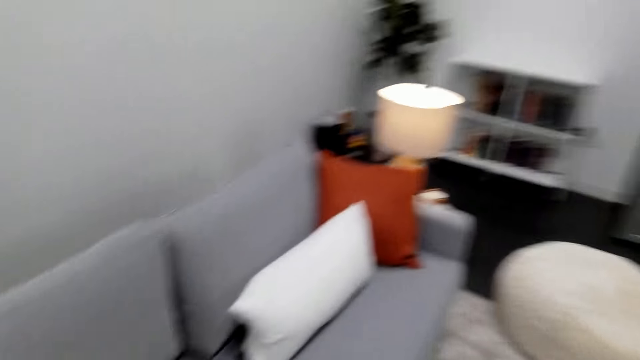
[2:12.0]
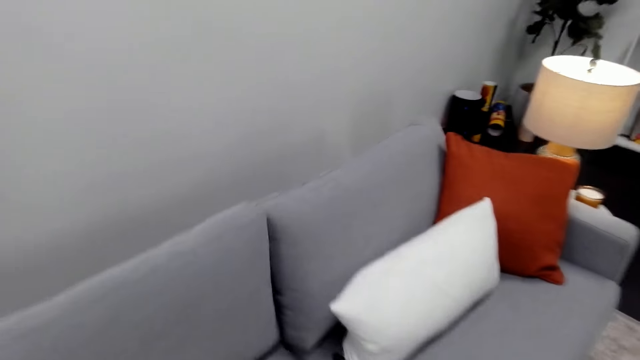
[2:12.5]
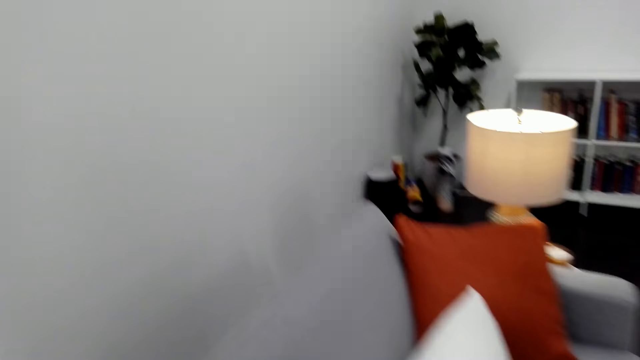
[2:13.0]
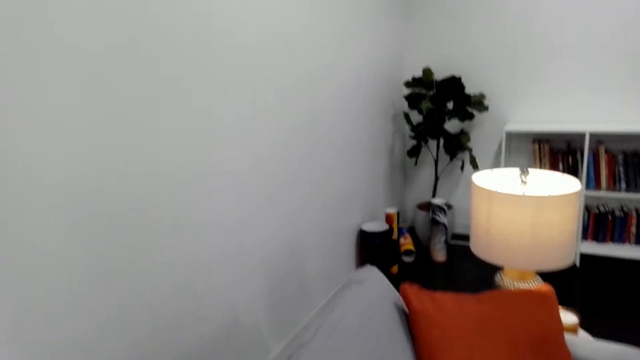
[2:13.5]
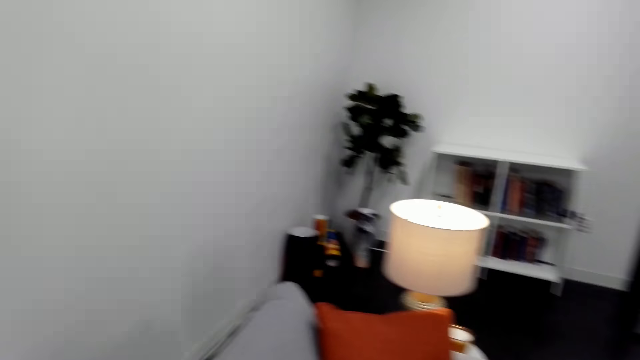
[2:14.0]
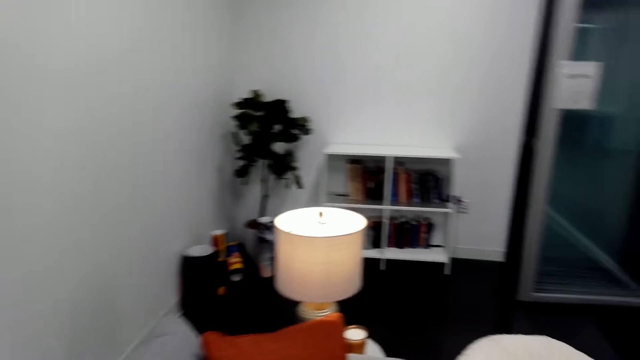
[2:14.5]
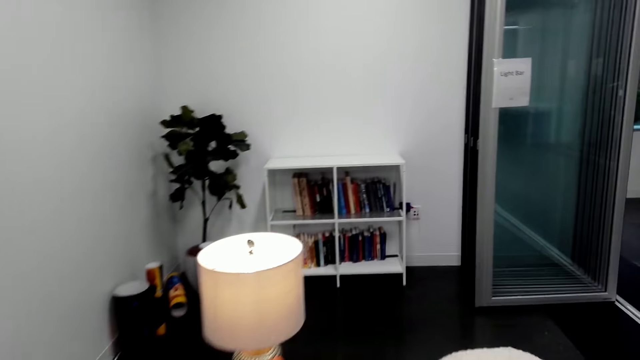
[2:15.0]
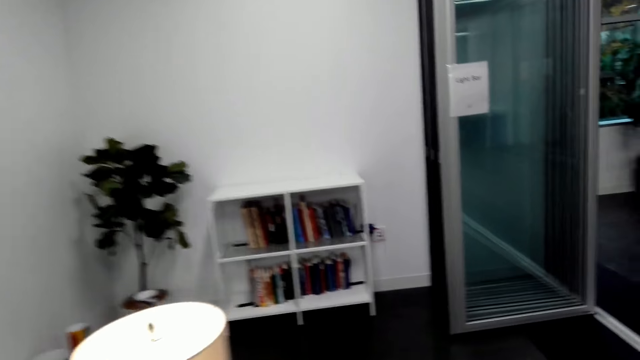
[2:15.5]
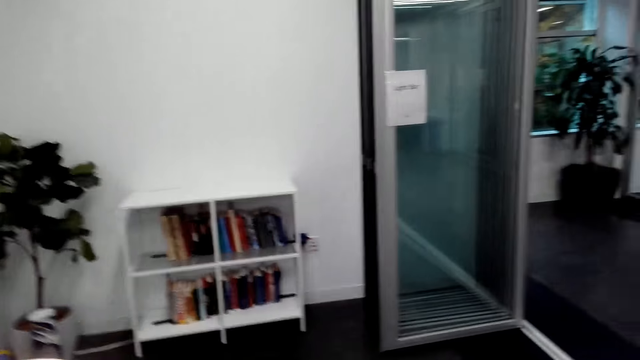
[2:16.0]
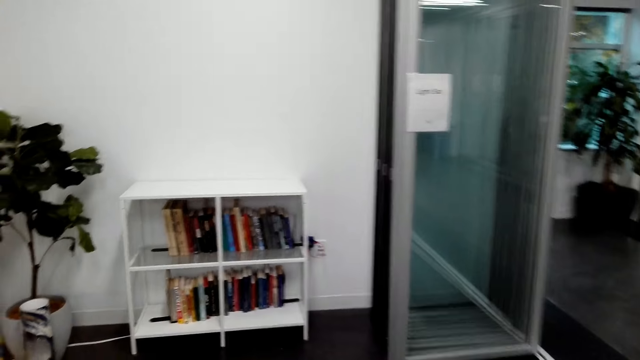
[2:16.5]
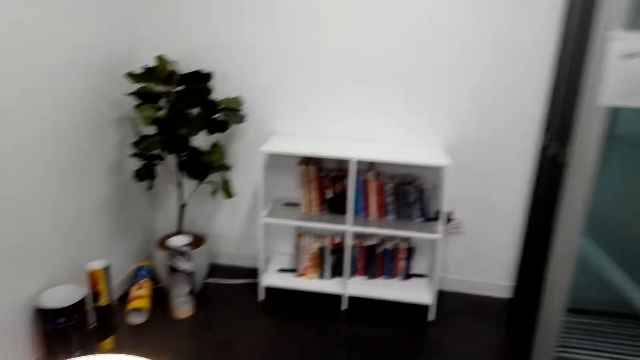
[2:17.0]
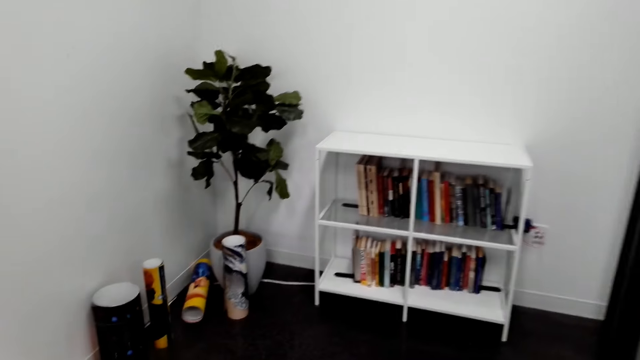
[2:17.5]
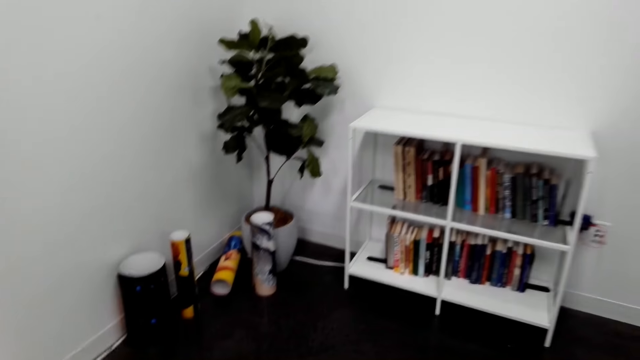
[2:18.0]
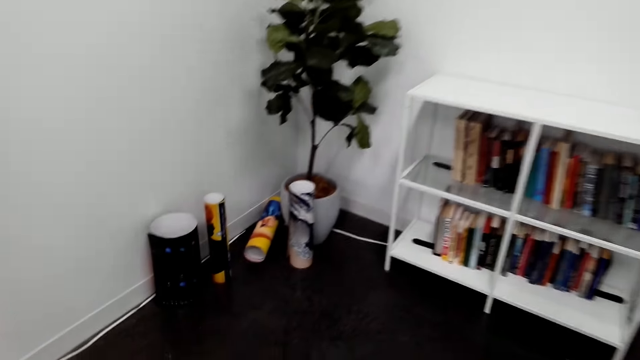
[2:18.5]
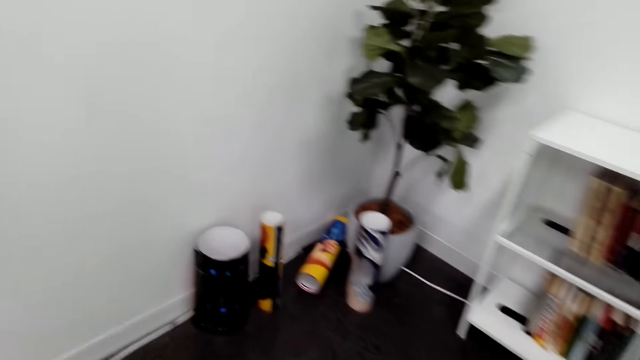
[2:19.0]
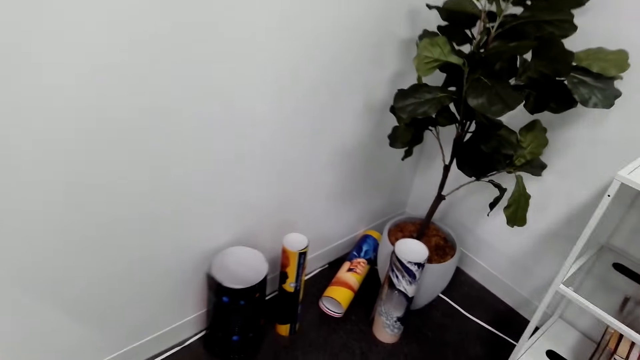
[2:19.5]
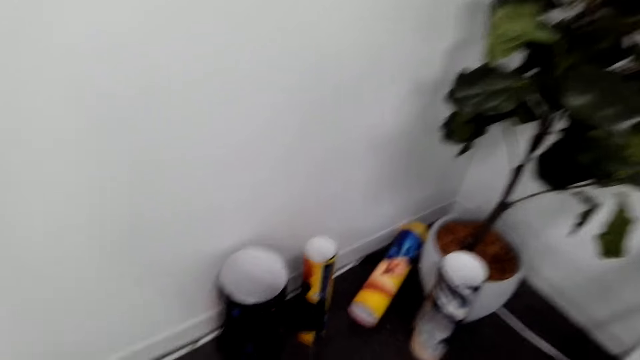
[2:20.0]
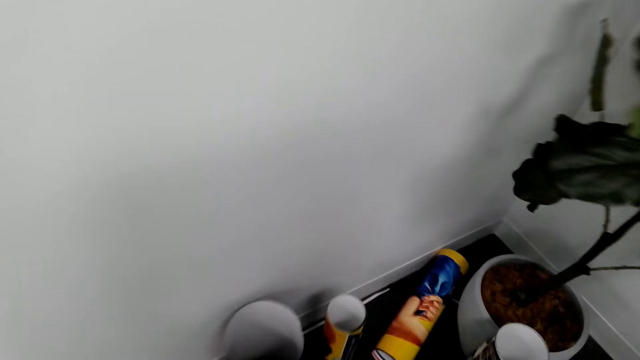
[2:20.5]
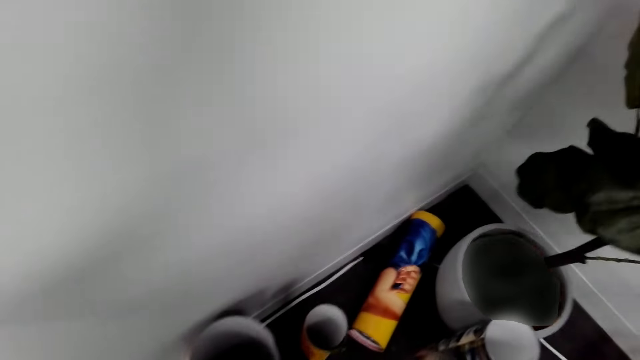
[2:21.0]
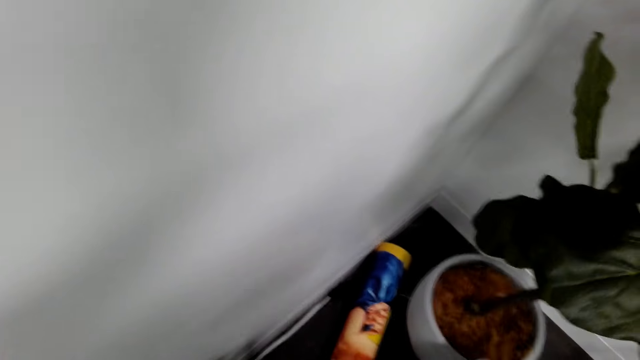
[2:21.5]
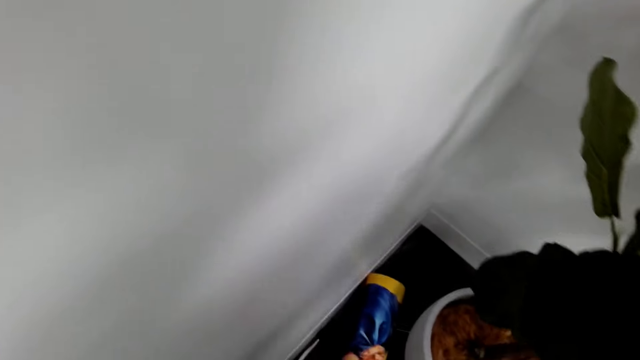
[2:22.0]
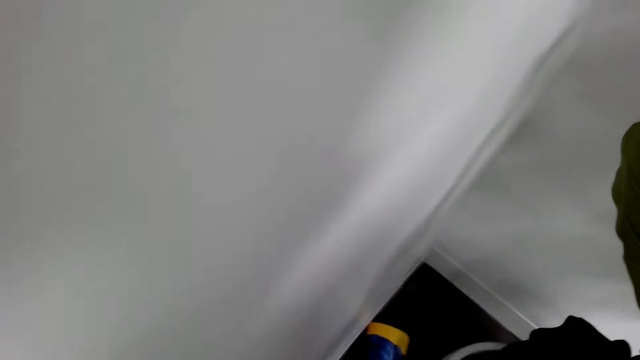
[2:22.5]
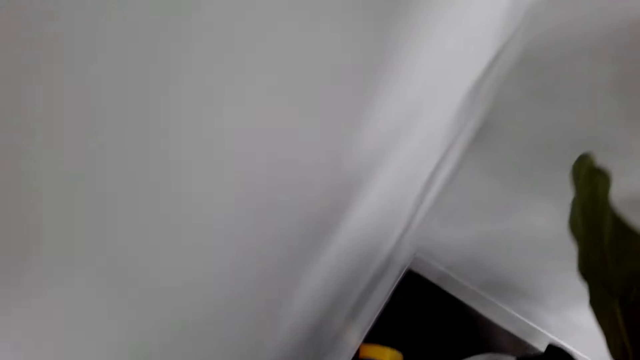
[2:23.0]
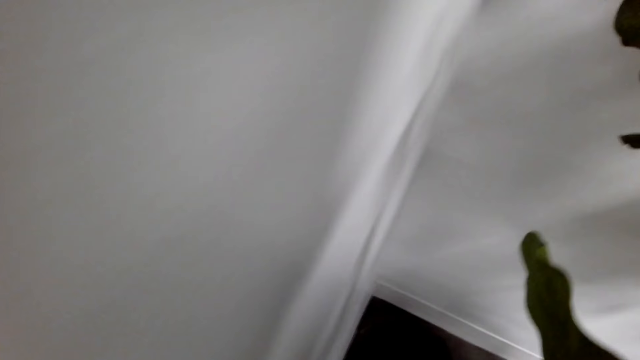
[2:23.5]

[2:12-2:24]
The camera wearer walks towards the book shelves.

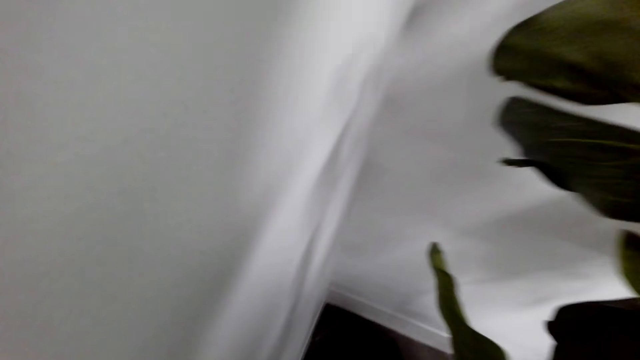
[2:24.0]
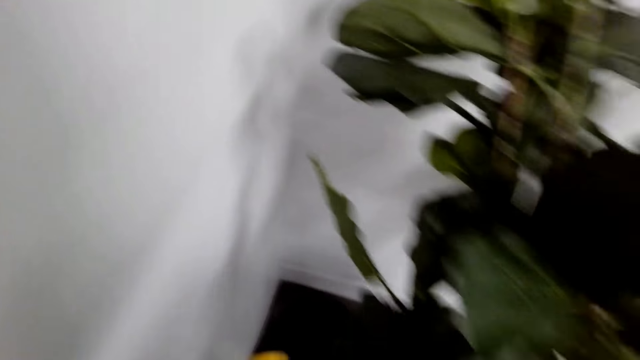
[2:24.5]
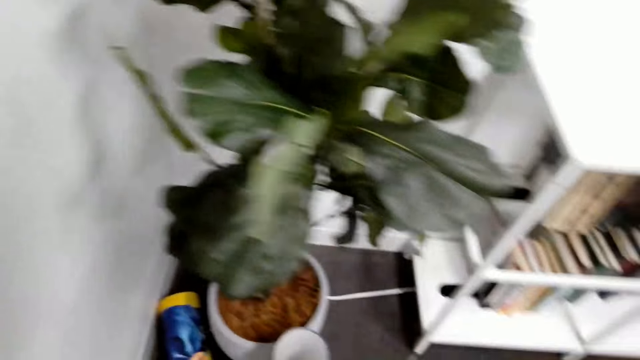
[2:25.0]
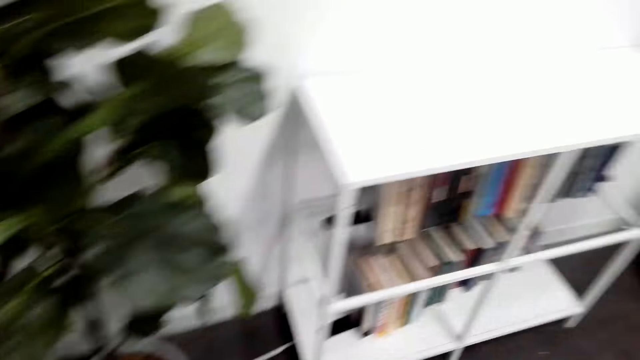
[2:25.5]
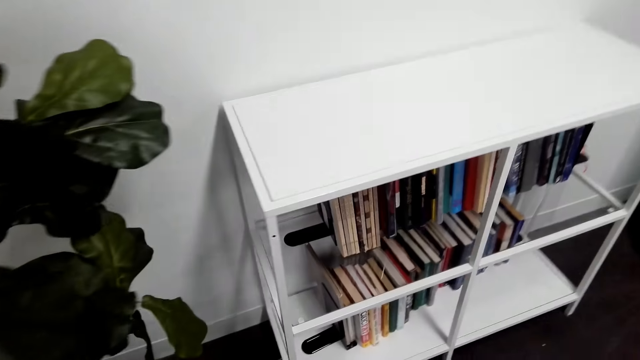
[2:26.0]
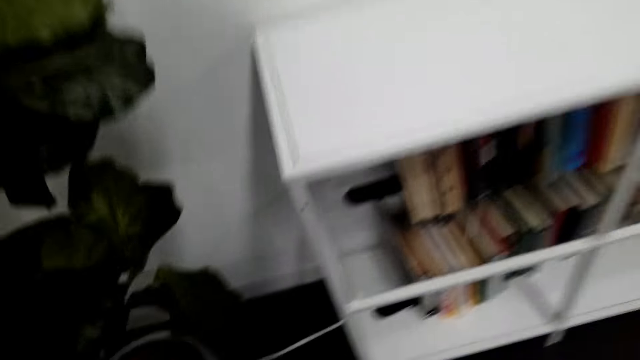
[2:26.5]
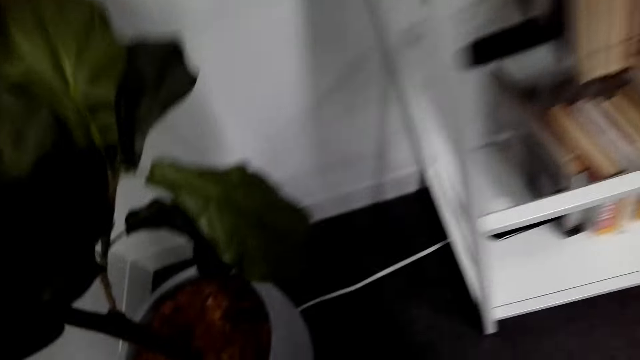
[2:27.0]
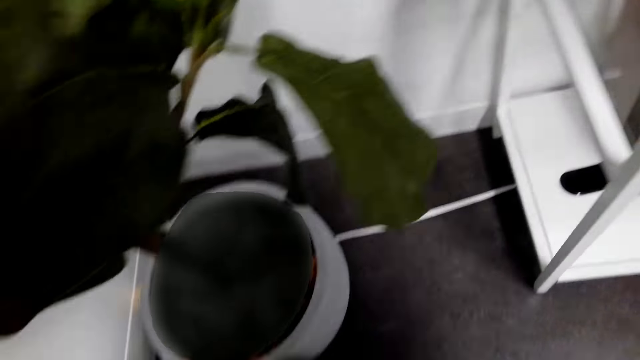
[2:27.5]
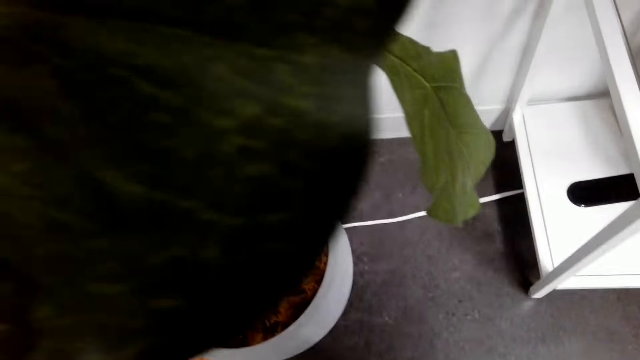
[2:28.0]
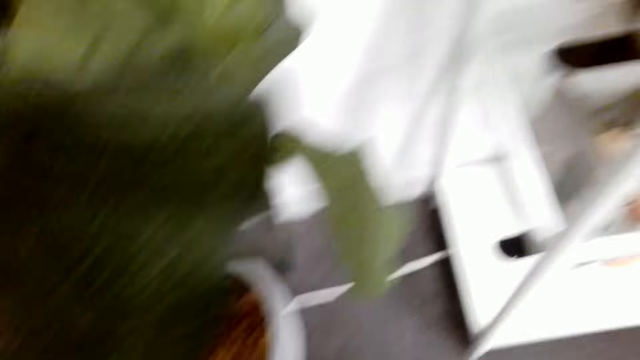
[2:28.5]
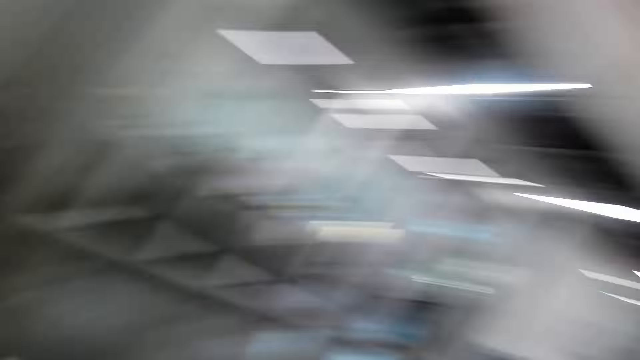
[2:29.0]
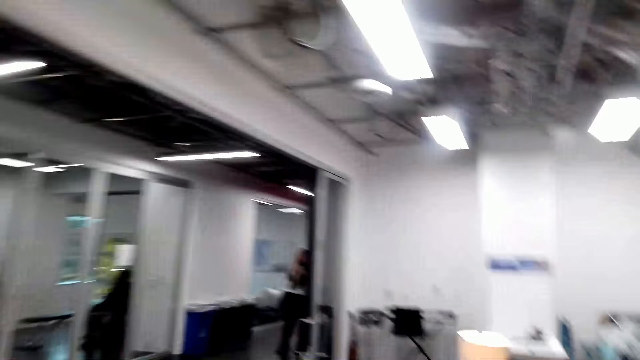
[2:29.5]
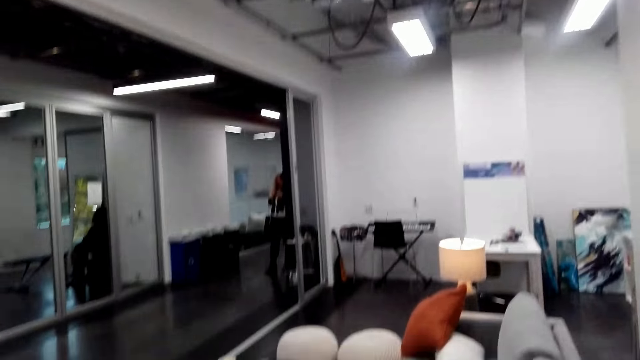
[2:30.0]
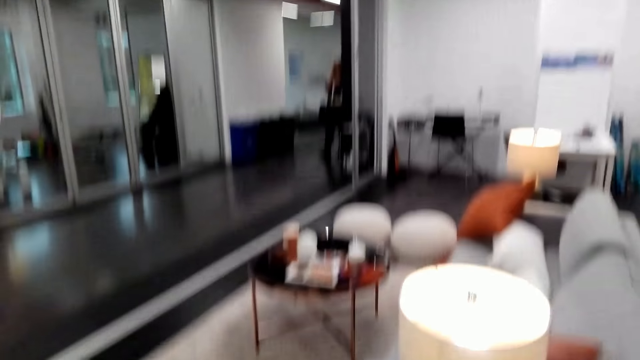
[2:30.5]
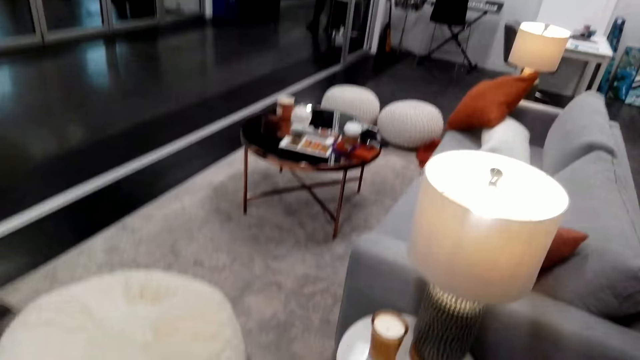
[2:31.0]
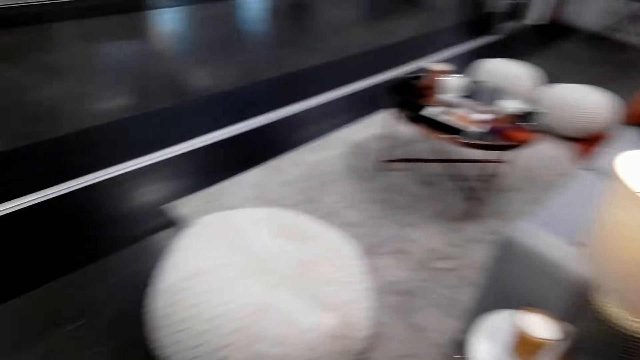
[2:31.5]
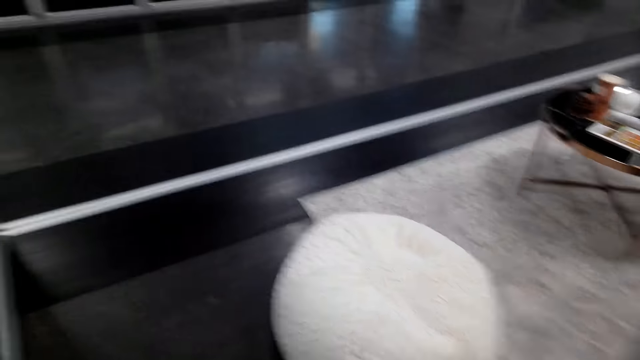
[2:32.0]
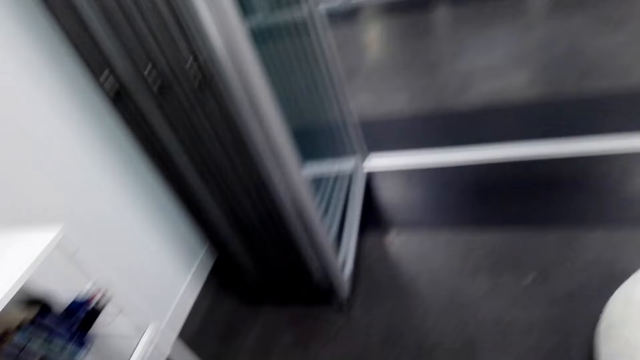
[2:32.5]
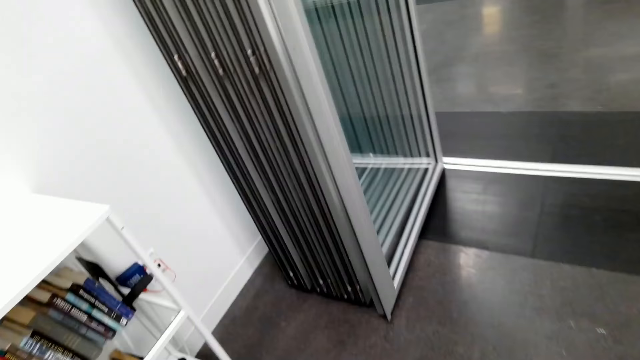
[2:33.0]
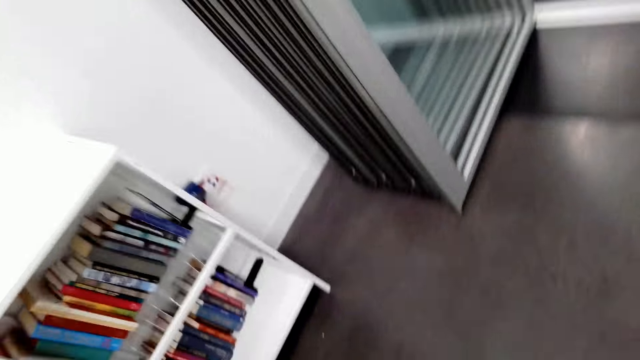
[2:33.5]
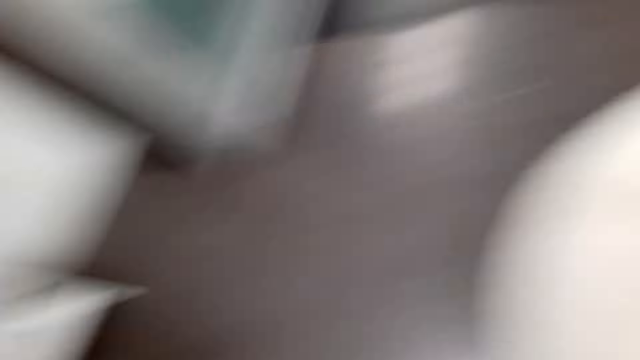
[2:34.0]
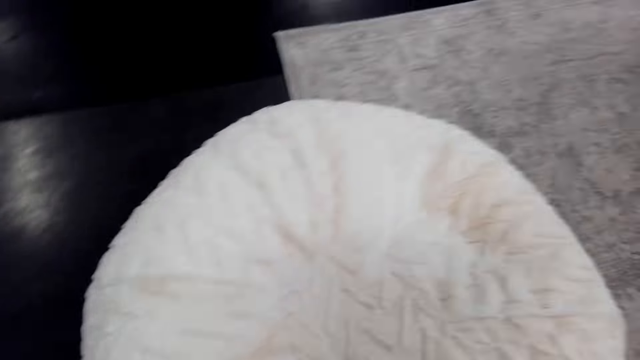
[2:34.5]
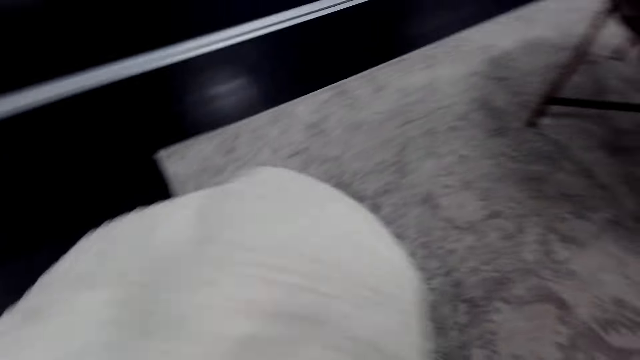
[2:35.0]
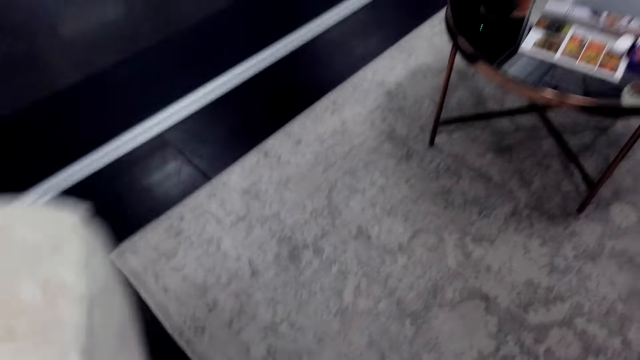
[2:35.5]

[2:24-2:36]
The camera wearer looks at the flower pot. They look around.
